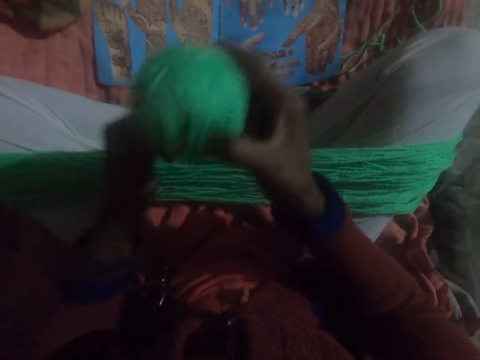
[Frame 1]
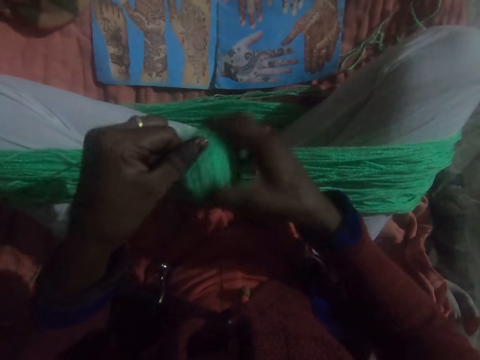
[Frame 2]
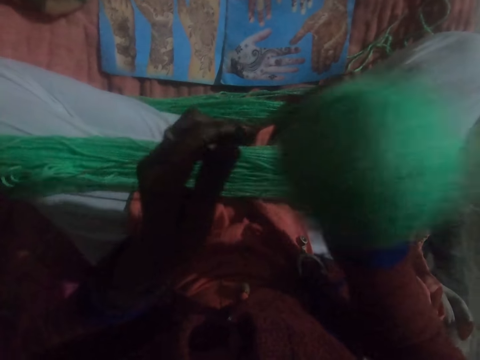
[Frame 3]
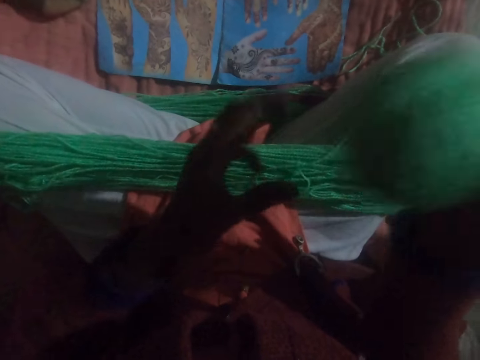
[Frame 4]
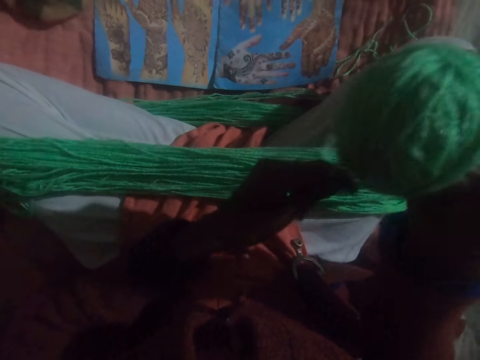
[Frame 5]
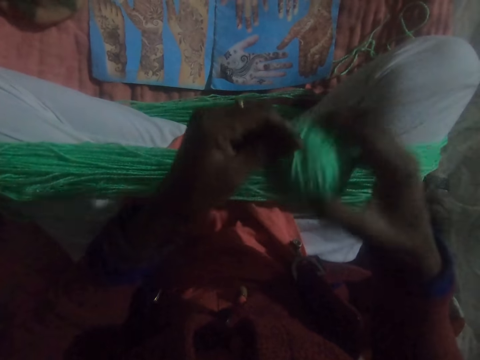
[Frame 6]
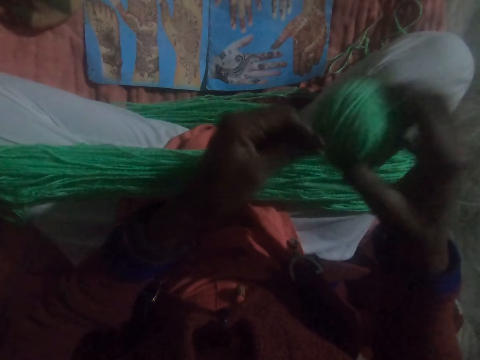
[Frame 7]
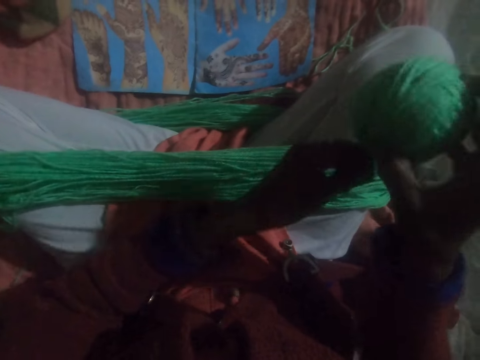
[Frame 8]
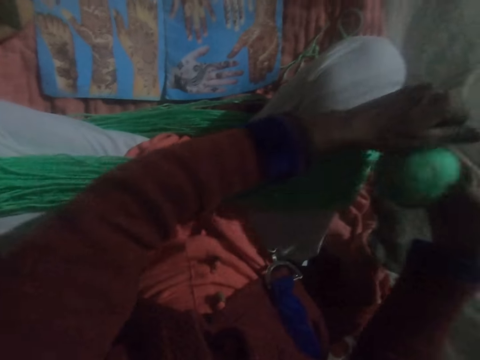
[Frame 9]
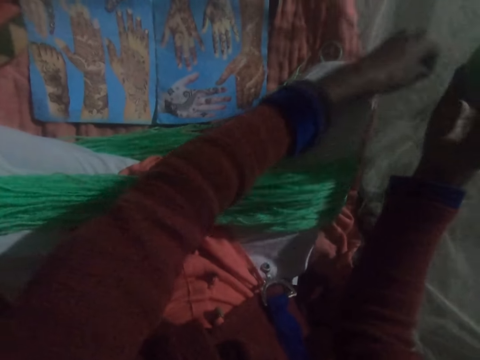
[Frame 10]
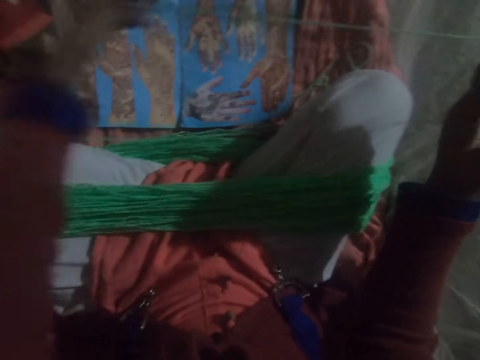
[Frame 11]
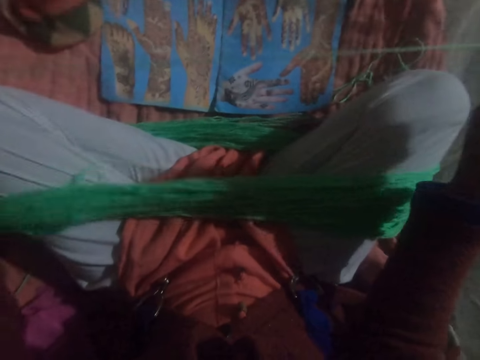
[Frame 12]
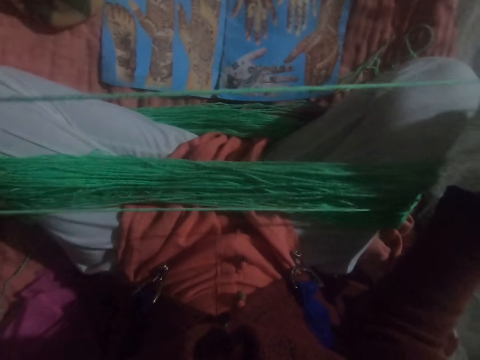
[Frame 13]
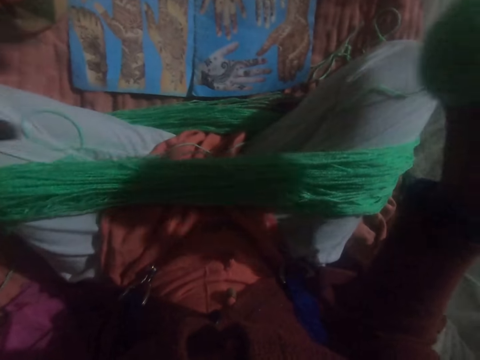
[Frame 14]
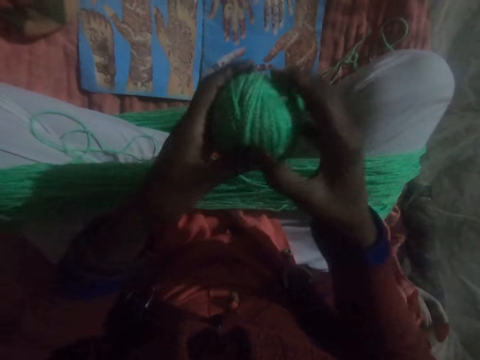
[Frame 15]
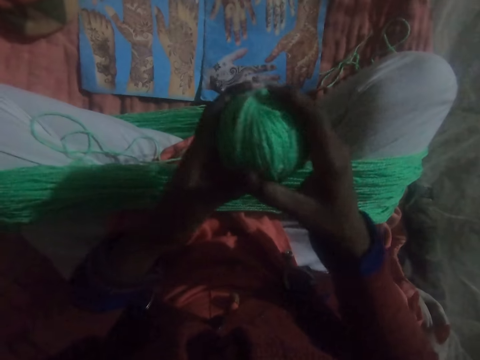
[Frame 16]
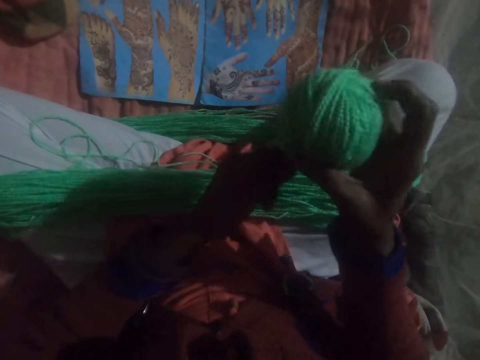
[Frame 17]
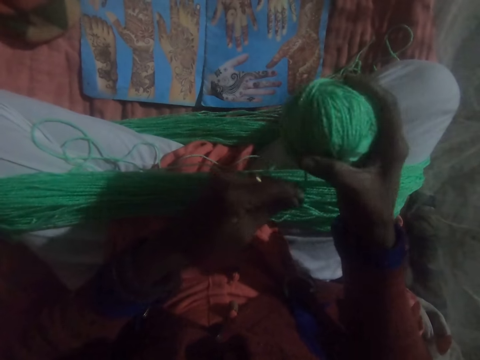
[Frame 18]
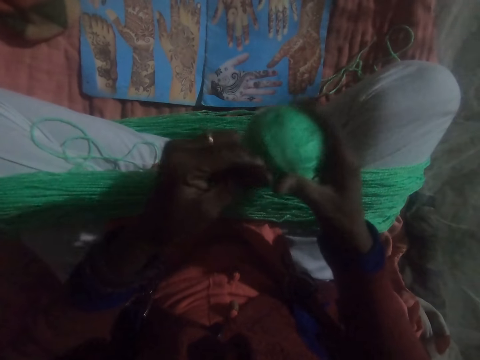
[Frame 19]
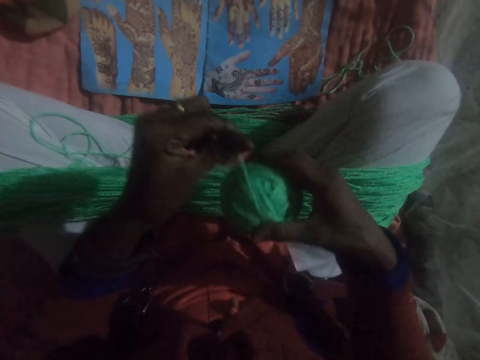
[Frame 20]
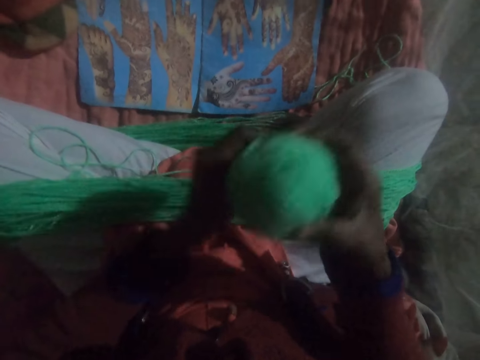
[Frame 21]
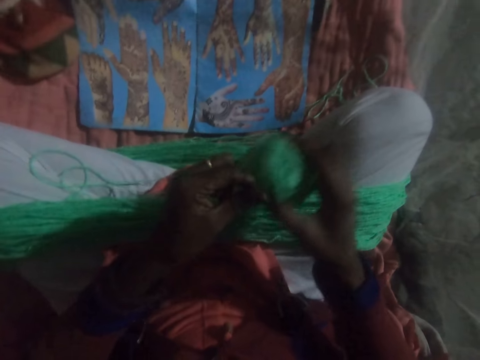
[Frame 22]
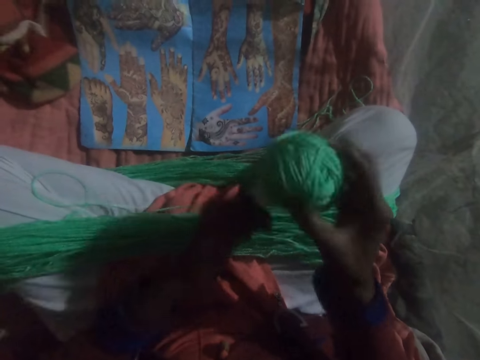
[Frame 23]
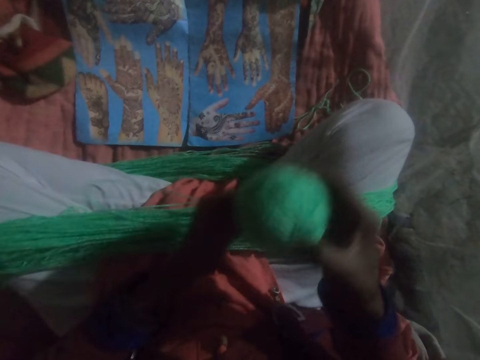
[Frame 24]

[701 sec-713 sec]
The camera wearer adjusts the yarn. They roll round the yarn spread on the legs to form a big ball of yarn.

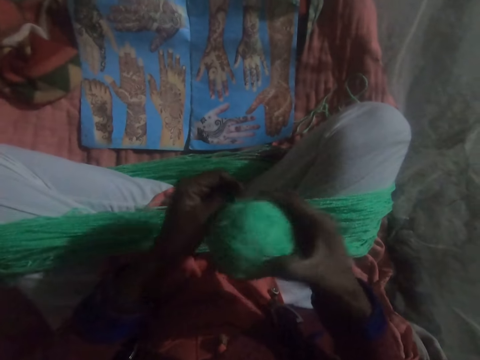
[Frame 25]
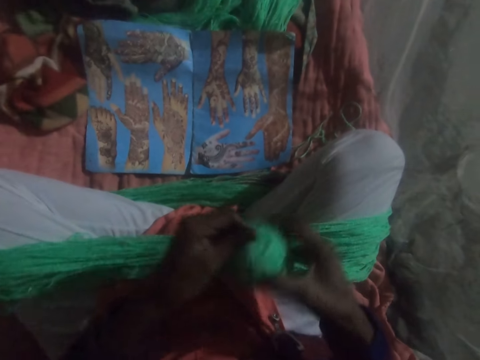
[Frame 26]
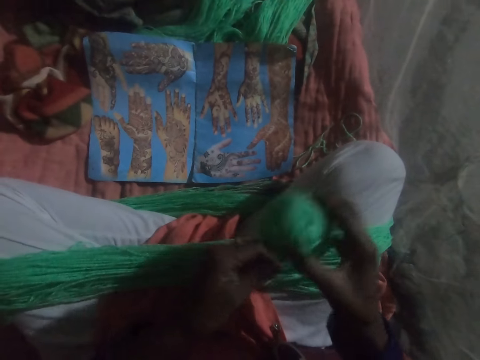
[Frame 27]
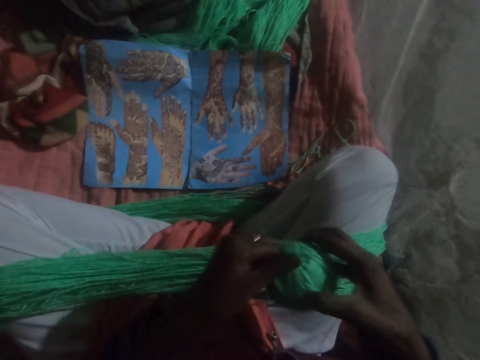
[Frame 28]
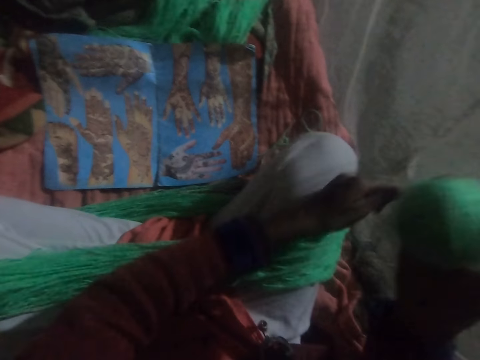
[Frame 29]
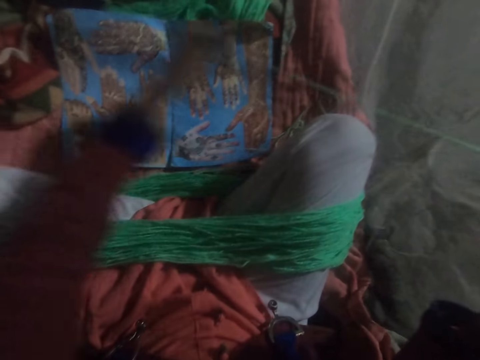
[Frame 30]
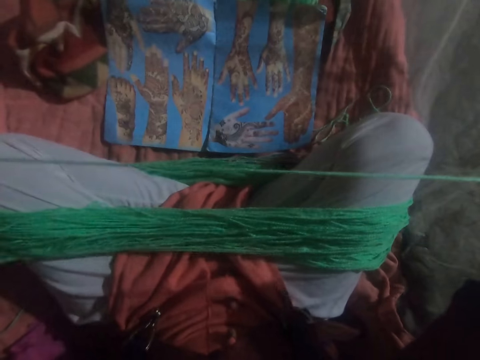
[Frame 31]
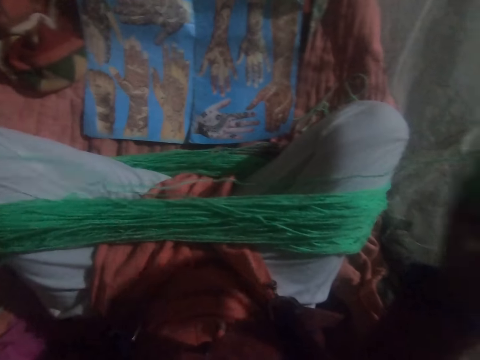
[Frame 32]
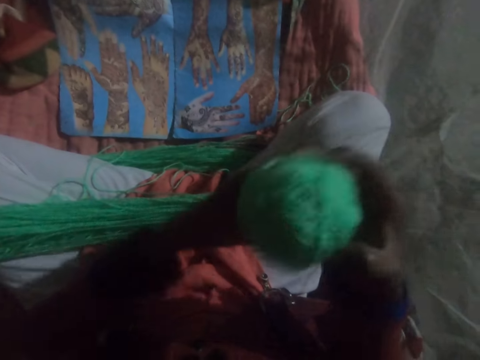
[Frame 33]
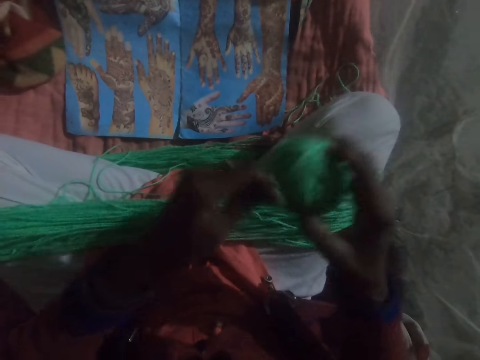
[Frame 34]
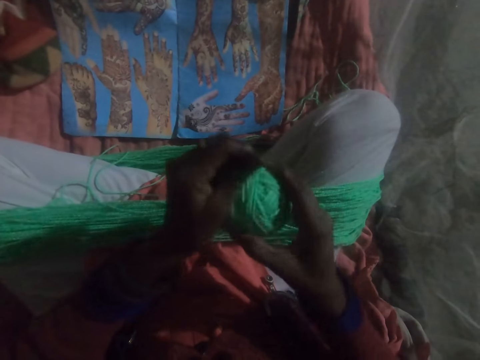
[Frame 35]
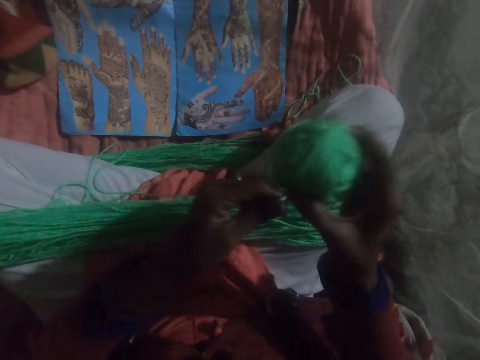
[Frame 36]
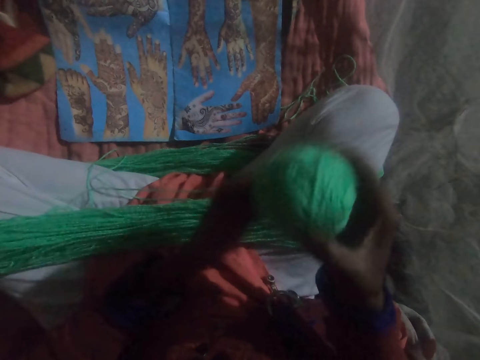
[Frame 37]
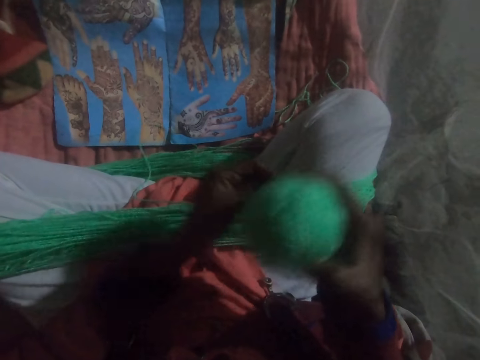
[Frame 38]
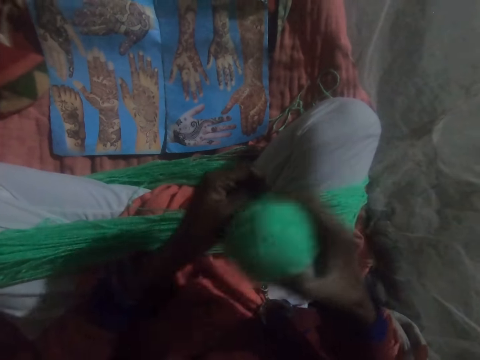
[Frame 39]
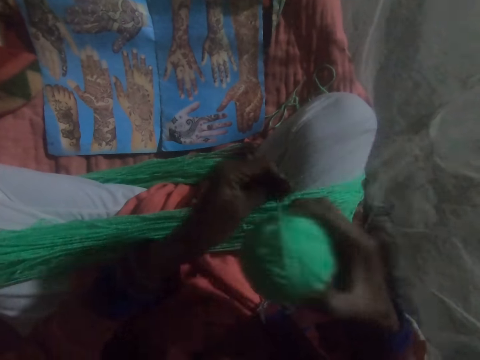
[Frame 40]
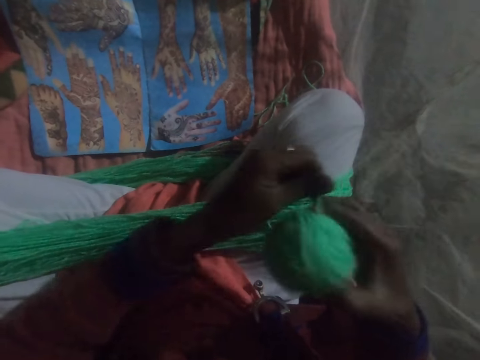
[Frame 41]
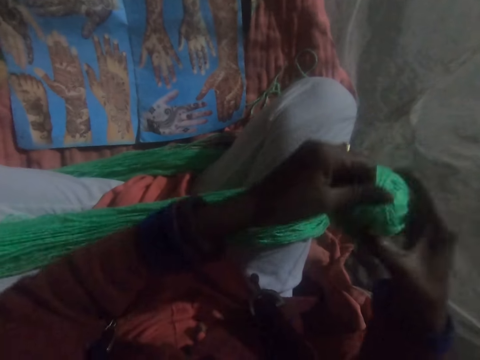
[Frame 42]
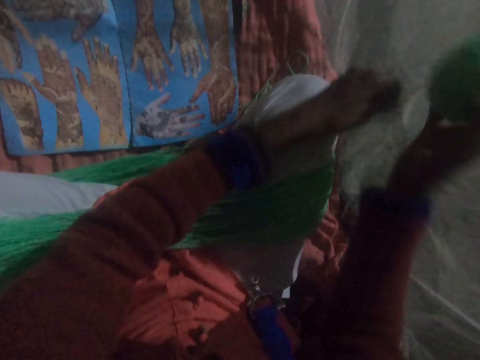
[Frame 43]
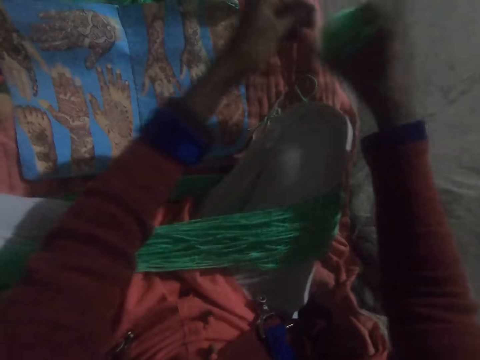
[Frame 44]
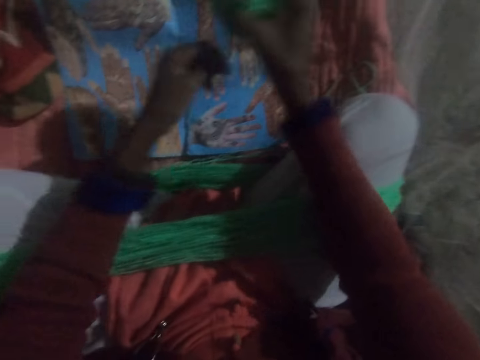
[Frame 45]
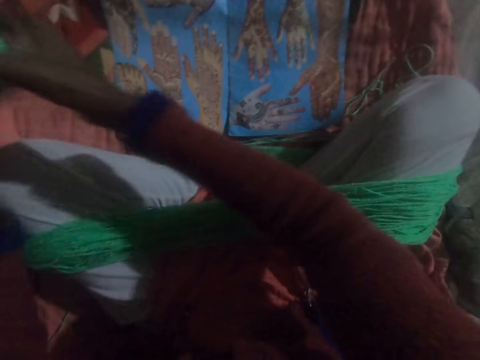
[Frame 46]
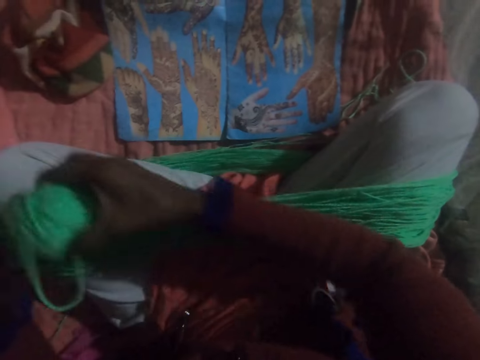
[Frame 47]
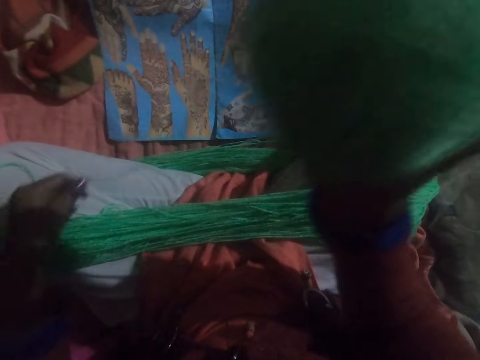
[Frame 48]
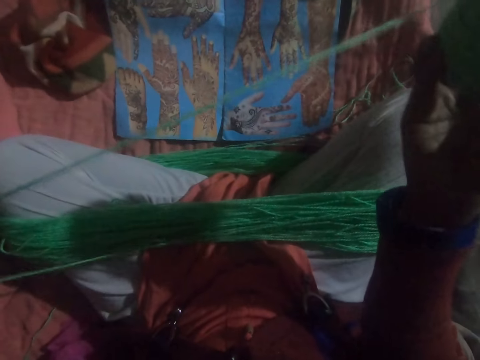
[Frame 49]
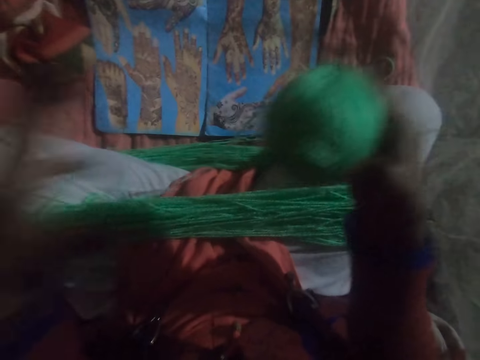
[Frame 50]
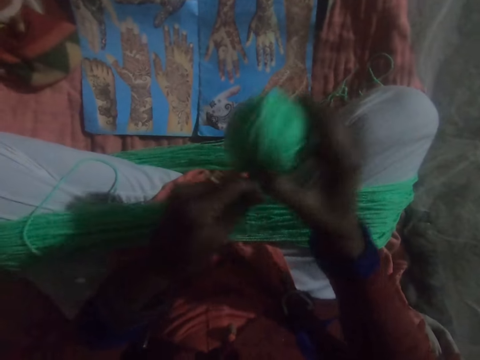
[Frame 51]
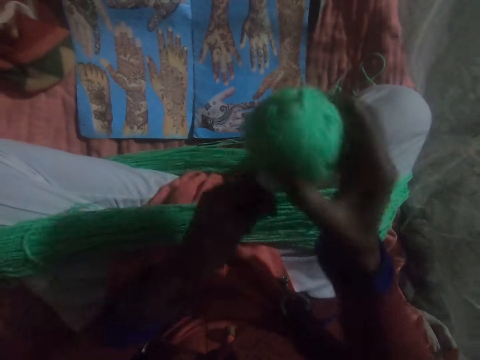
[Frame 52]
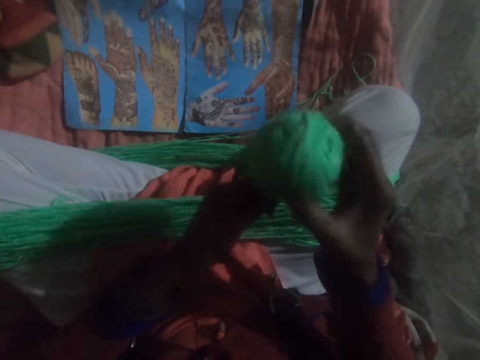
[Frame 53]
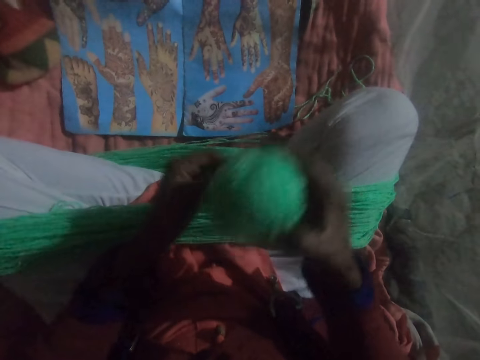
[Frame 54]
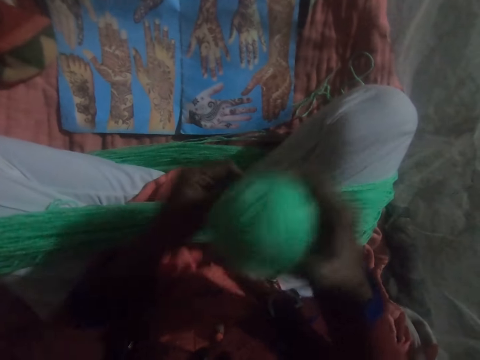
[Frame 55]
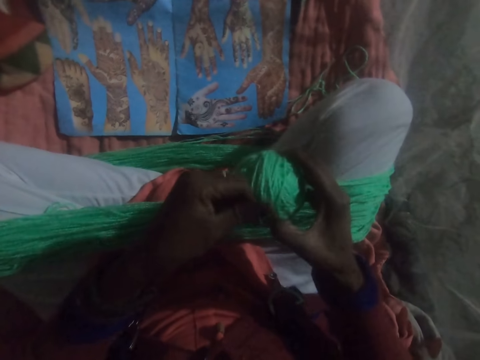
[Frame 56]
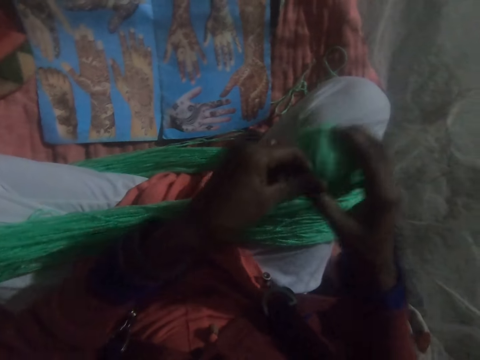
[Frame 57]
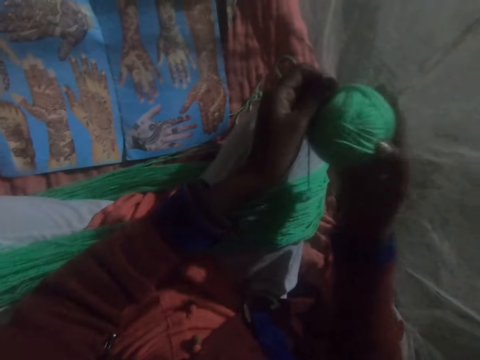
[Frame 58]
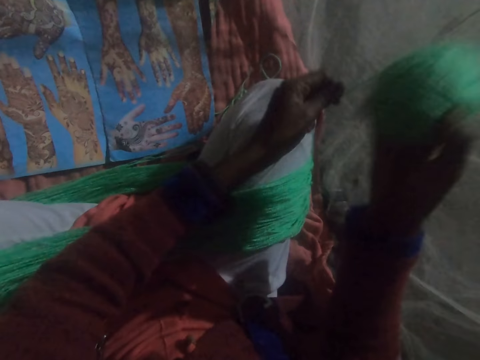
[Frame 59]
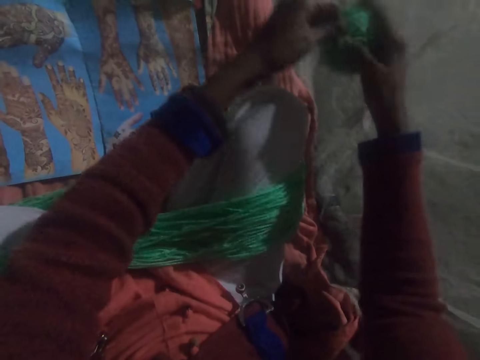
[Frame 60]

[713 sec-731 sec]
The camera wearer adjusts the yarn. They roll round the yarn spread on the legs to form a big ball of yarn. They adjust the yarn. They roll round the yarn spread on the legs to form a big ball of yarn.
